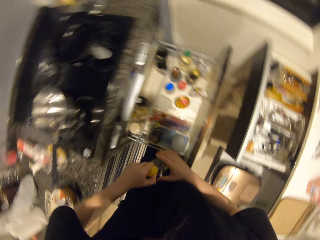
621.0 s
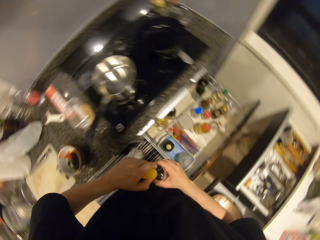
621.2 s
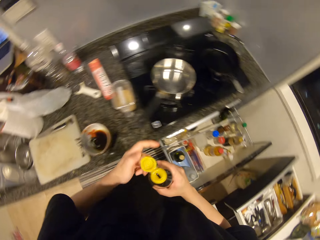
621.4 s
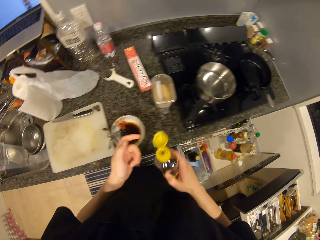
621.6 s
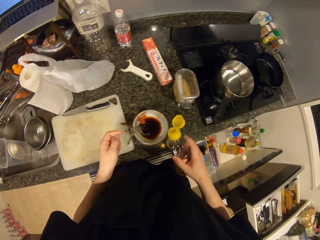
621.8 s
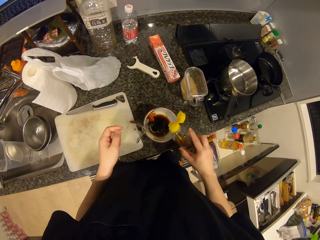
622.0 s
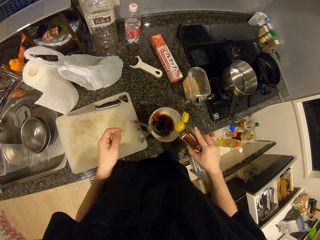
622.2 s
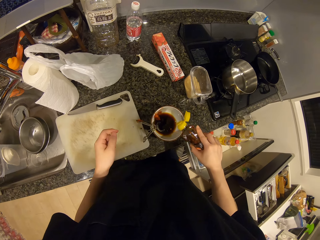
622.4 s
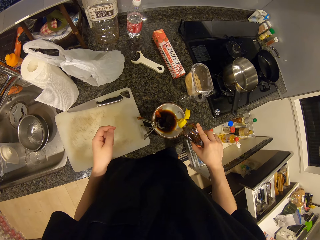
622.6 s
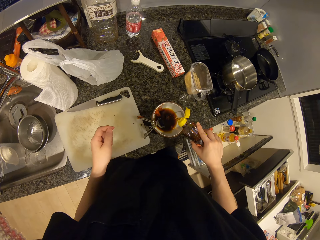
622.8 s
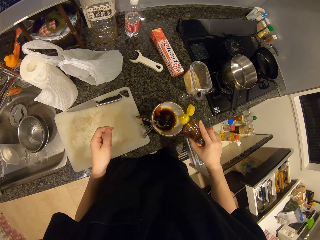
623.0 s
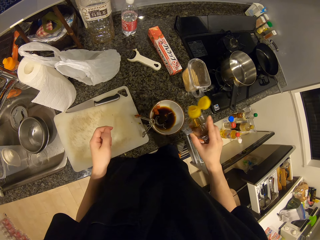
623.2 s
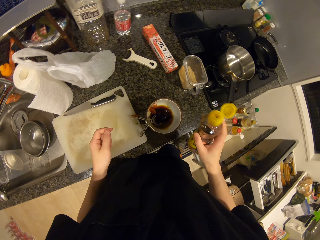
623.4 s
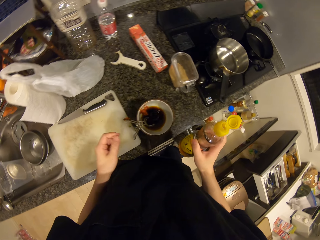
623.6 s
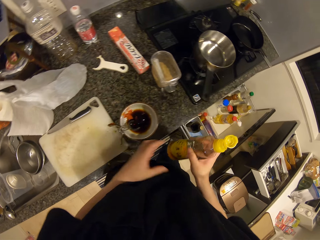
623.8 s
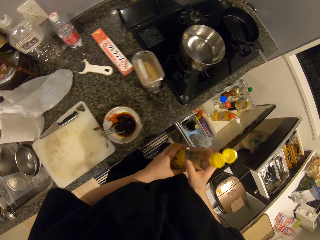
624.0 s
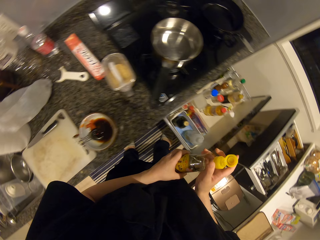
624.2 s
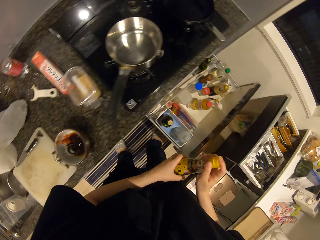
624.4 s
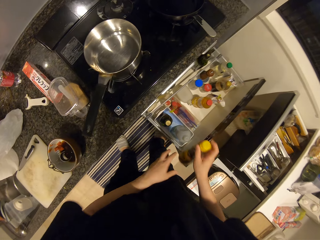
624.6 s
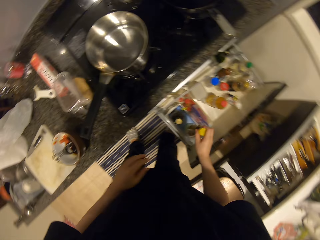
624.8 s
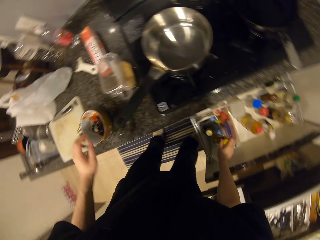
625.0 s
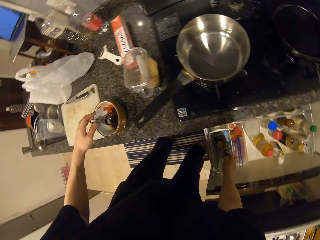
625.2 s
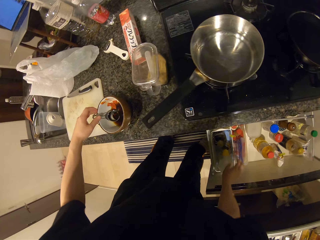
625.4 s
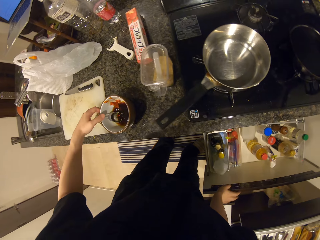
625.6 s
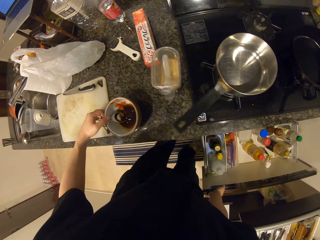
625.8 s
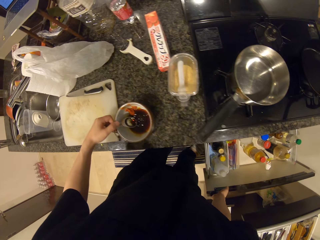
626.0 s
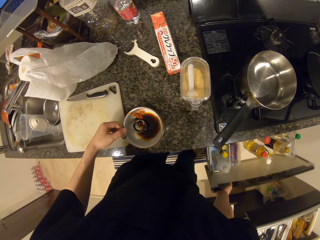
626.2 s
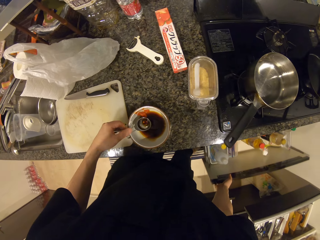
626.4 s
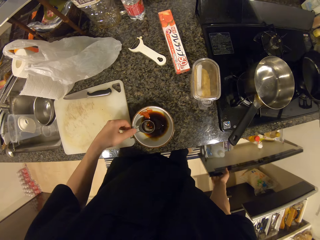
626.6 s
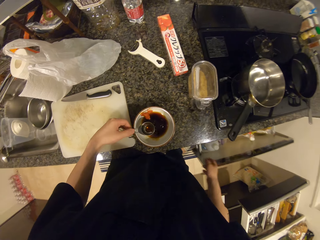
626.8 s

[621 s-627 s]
The camera wearer picks a bottle from the cooker drawer. She pours liquid from the bottle into the bowl. She puts something in the bowl. She closes the bottle with her right hand. She drops the bottle in the cooker drawer. She holds the measuring spoon with her left hand. She stirs something.

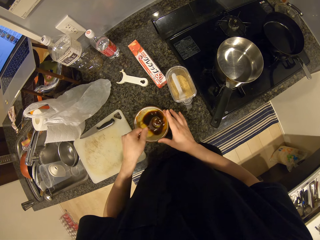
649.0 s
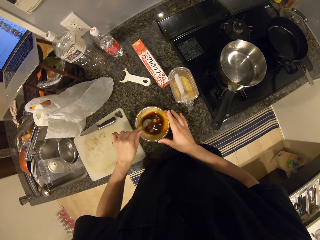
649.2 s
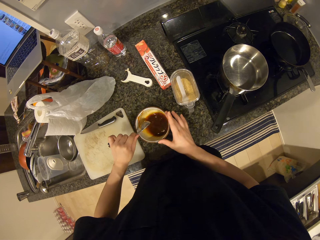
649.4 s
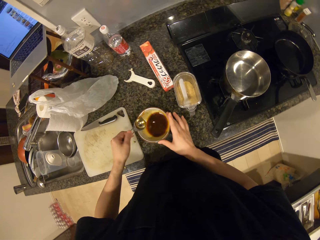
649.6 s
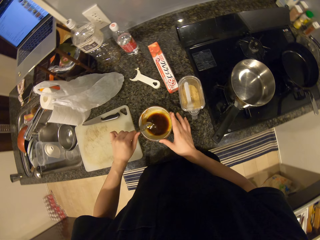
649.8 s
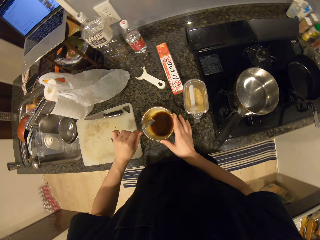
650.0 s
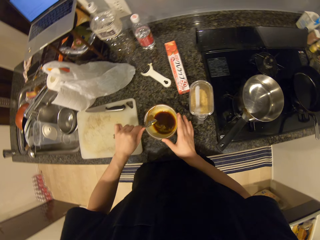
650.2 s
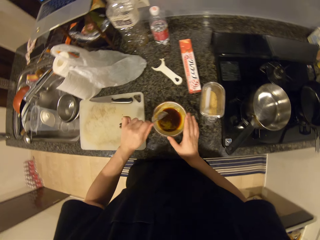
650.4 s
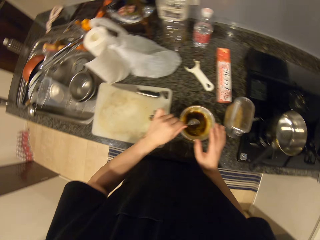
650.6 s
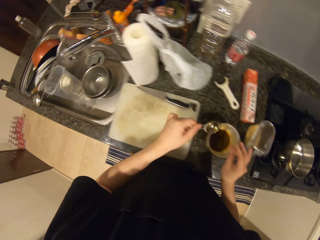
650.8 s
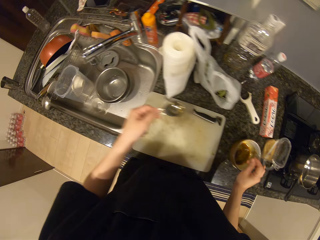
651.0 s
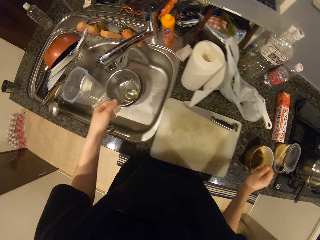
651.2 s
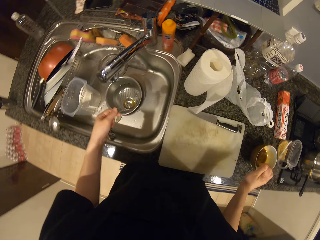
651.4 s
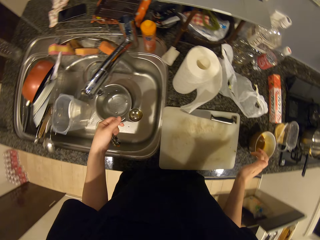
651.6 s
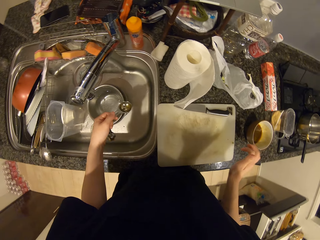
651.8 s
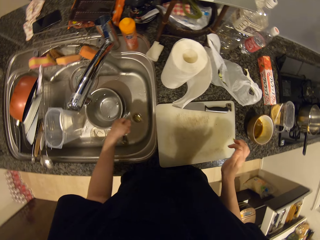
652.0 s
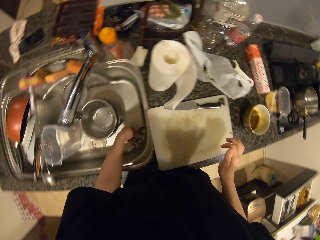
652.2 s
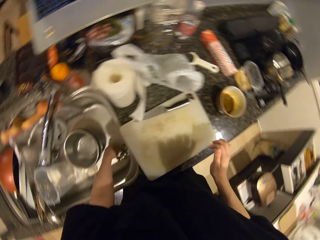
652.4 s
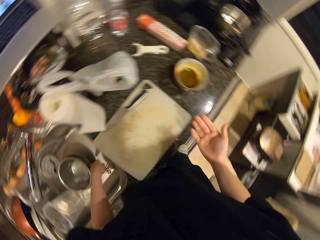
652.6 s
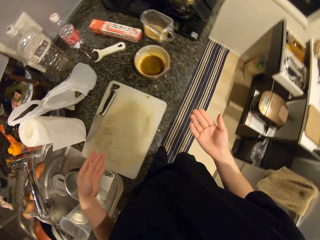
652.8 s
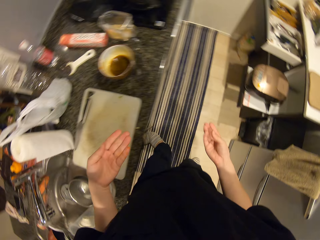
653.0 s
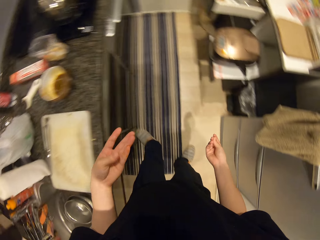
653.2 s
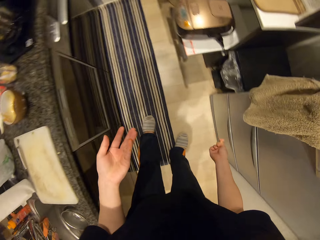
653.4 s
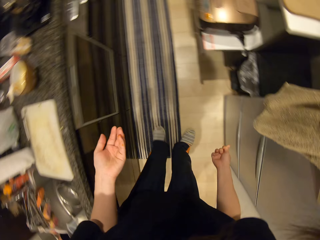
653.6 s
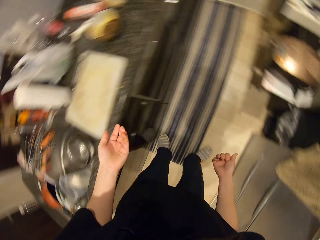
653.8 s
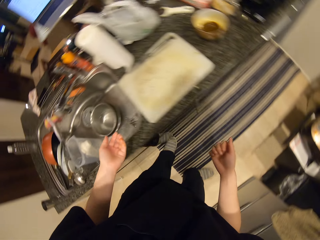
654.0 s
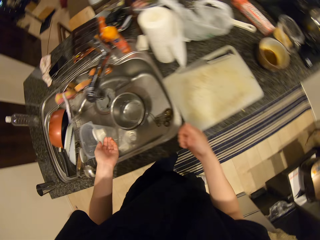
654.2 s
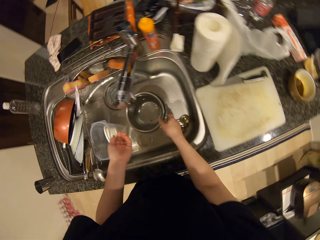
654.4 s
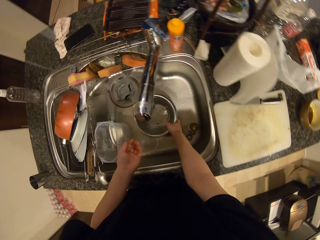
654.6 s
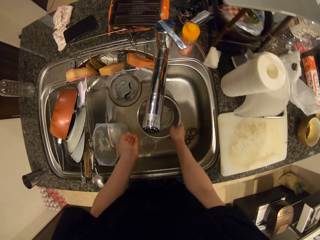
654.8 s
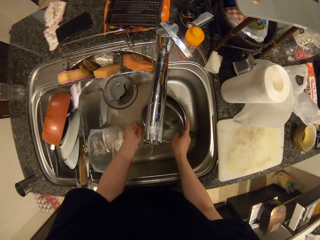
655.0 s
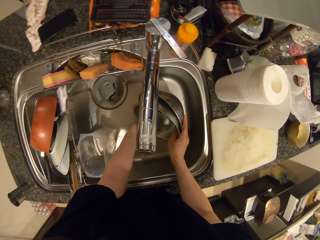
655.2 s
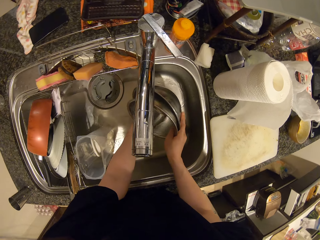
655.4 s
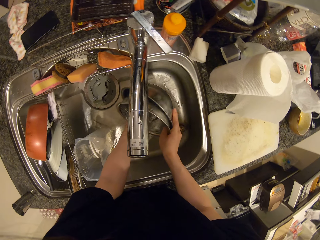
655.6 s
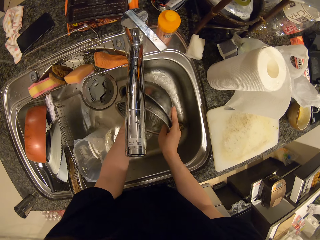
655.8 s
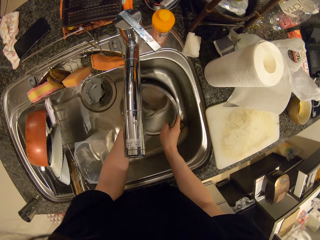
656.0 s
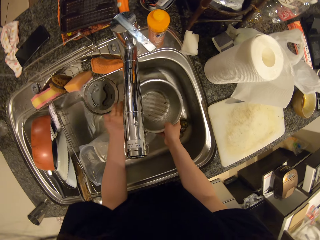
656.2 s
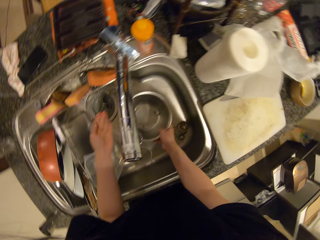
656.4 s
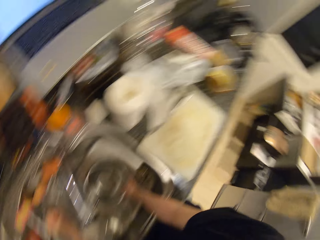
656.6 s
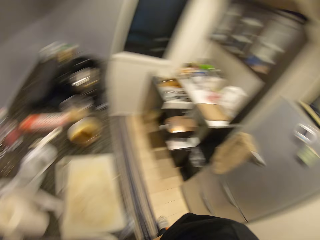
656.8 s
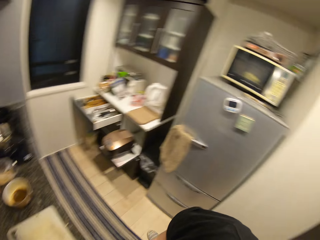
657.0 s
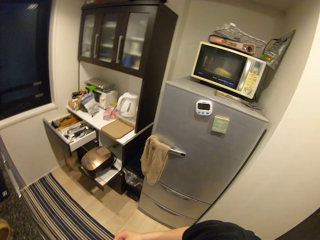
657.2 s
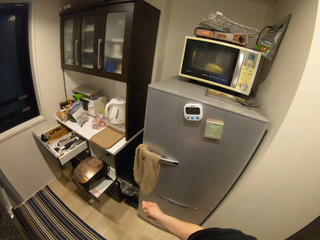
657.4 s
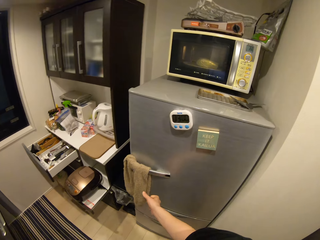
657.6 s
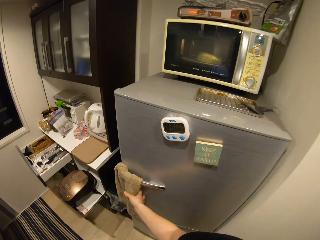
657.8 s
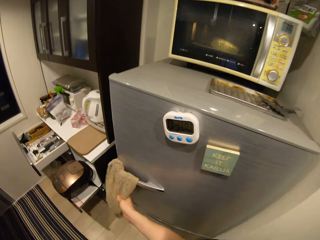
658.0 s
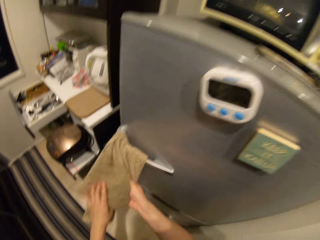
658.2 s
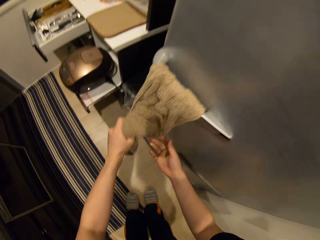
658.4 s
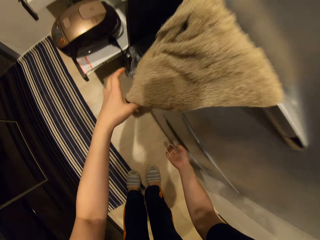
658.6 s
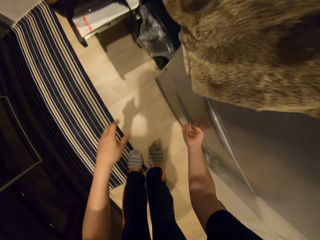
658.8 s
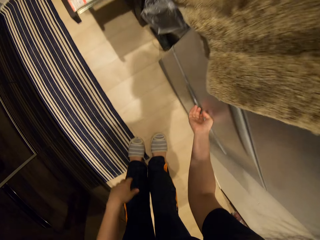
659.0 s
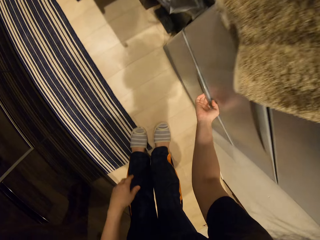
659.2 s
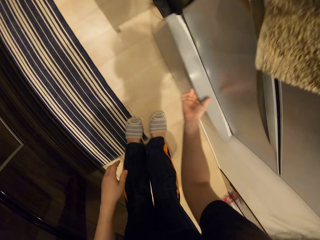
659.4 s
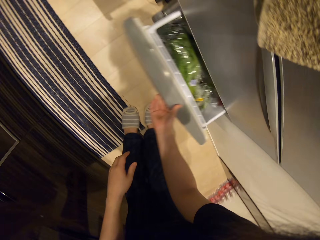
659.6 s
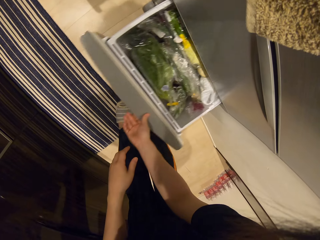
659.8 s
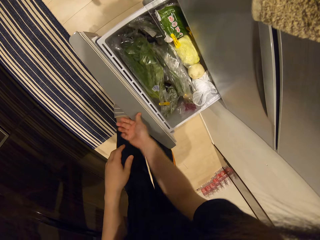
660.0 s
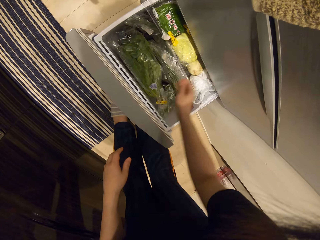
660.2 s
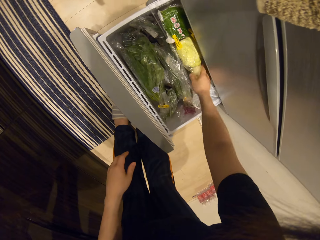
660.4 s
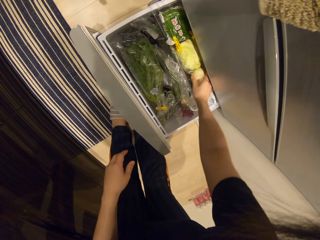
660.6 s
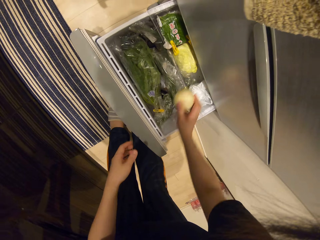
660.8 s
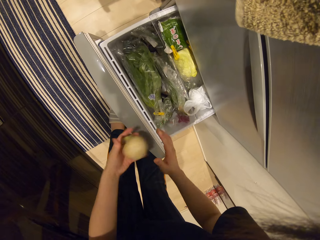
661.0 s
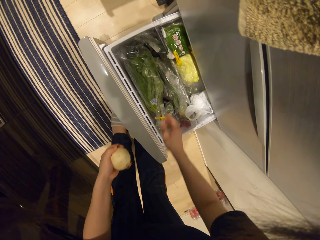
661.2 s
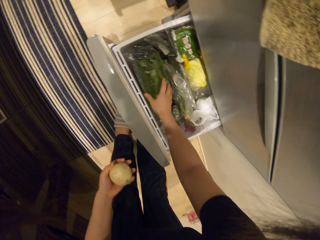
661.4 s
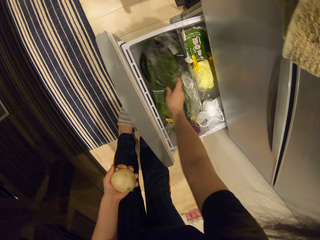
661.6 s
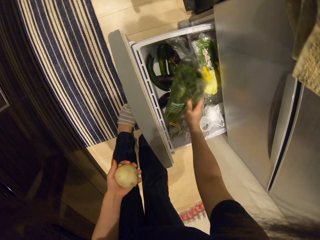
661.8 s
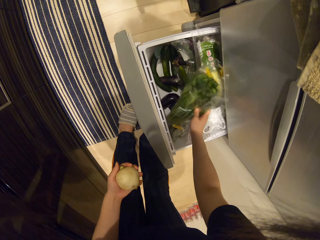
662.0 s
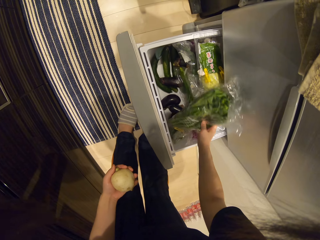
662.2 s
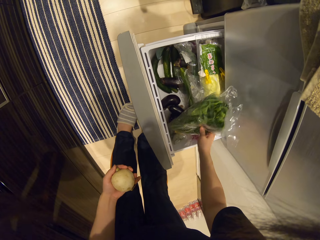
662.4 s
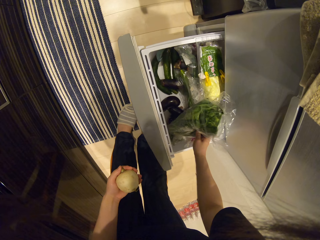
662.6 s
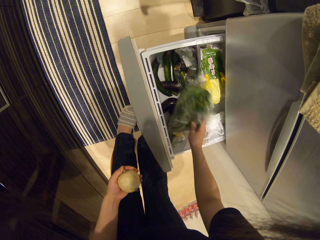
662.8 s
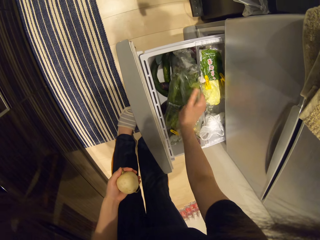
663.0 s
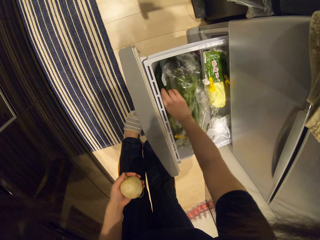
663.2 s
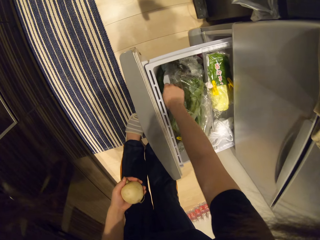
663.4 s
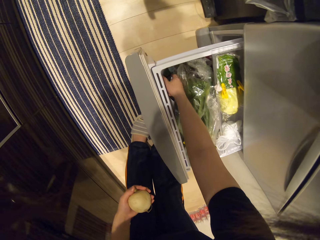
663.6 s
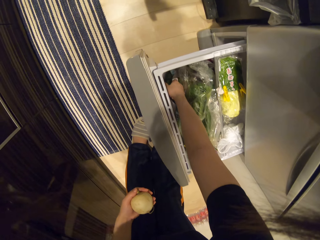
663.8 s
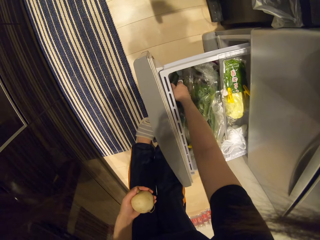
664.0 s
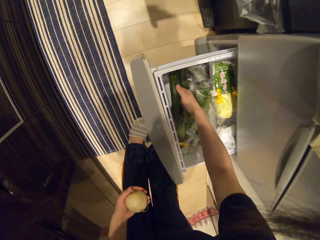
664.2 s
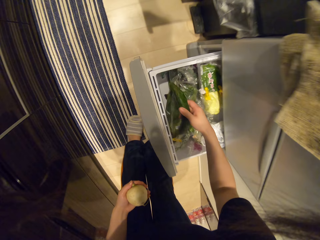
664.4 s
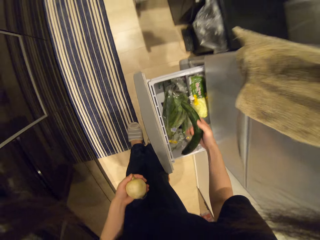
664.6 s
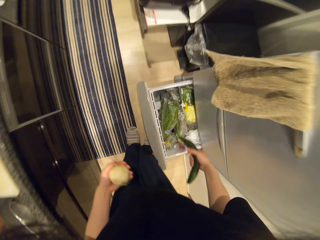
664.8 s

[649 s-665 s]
The camera wearer drops the measuring spoon in the wash sink. She stares at her hands. She squeezes her hands. She picks a bowl with water in the sink. She pours water from the steel bowl in the sink. She rinses her left hand in the sink. She puts the bowls in the sink. She cleans her hands with the cloth on the fridge. She opens the fridge with her right hand. She picks an onion from the fridge. She passes the onion from her right hand to her left hand. She moves a nylon of food in the fridge. She lifts a paper in the drawer and drops the paper in the drawer. She picks a zucchini from the fridge.
